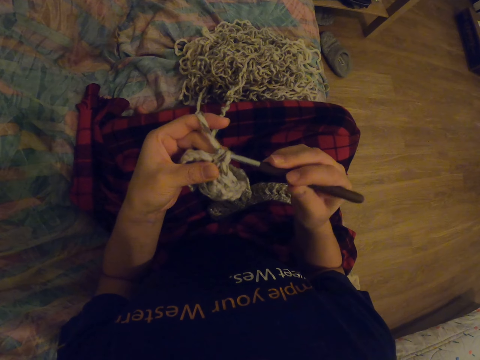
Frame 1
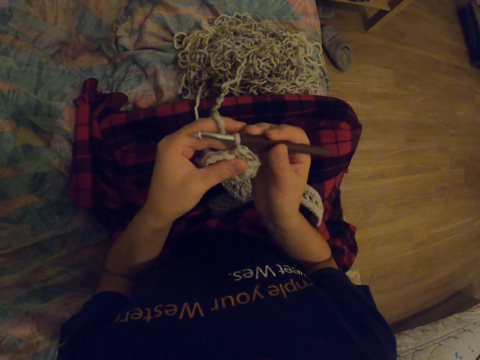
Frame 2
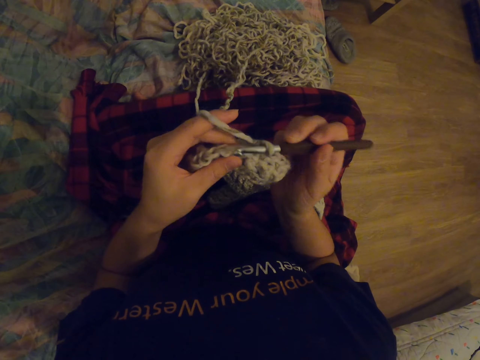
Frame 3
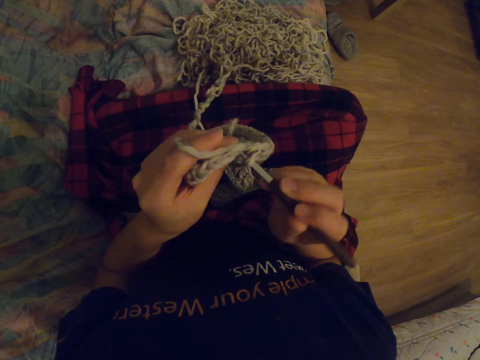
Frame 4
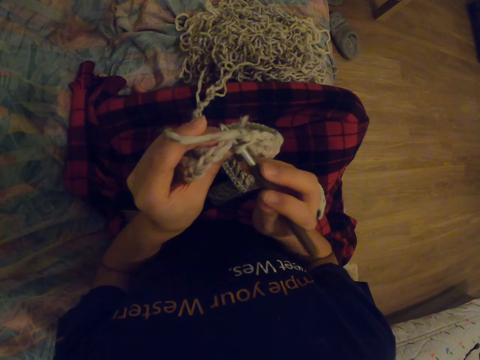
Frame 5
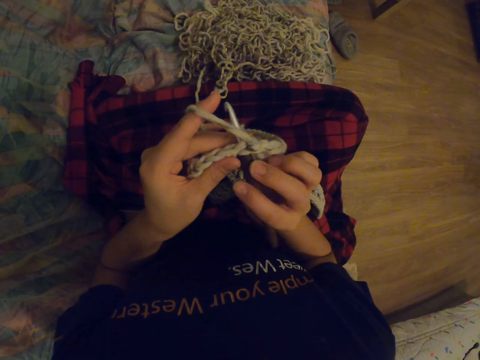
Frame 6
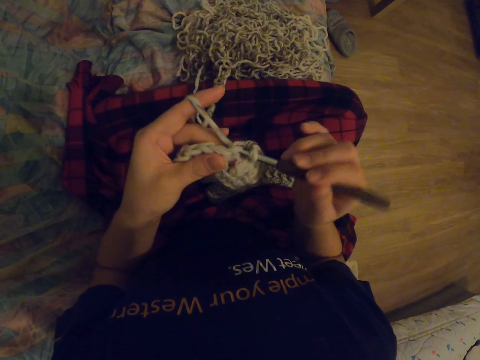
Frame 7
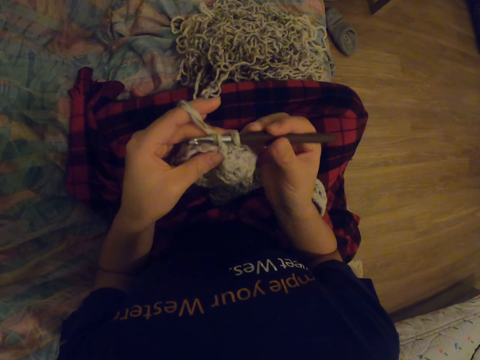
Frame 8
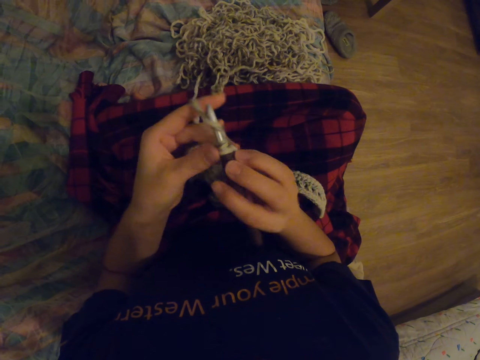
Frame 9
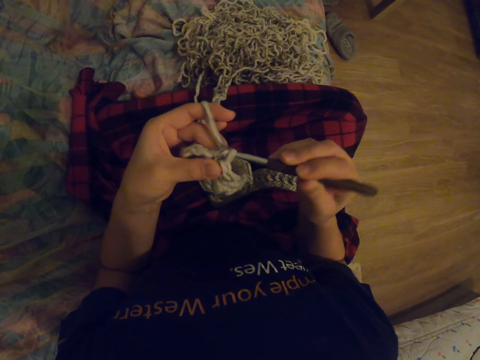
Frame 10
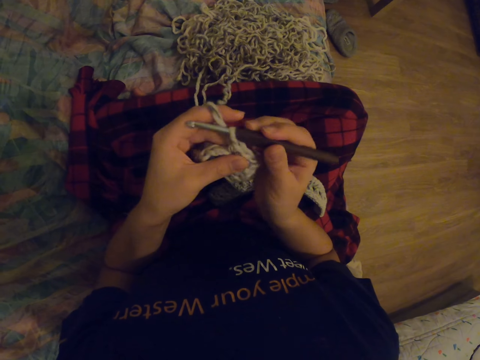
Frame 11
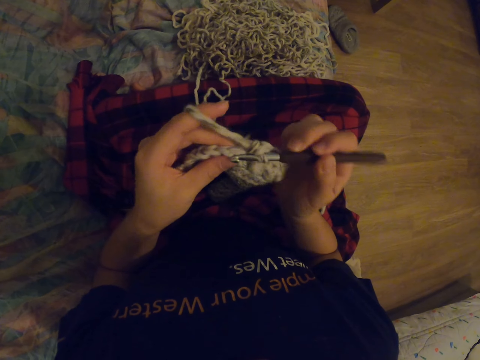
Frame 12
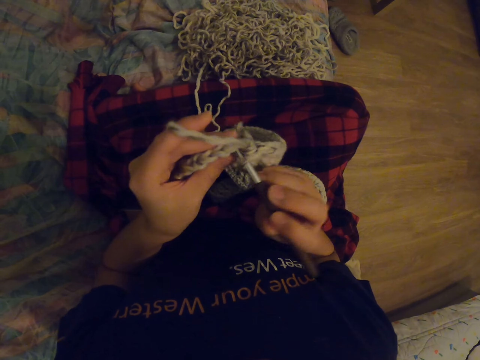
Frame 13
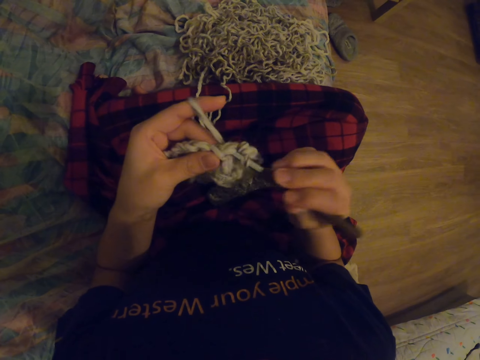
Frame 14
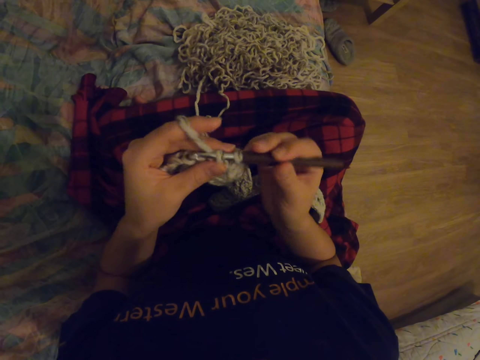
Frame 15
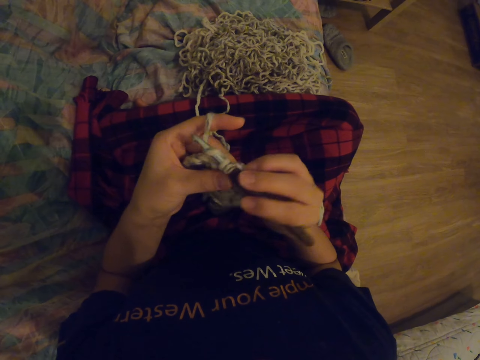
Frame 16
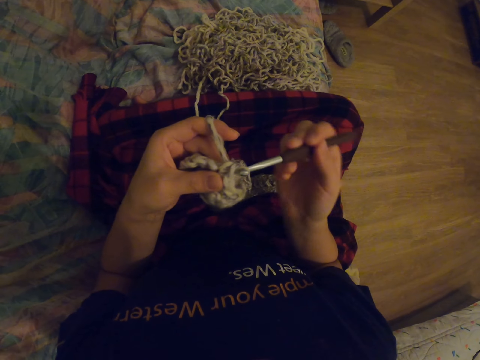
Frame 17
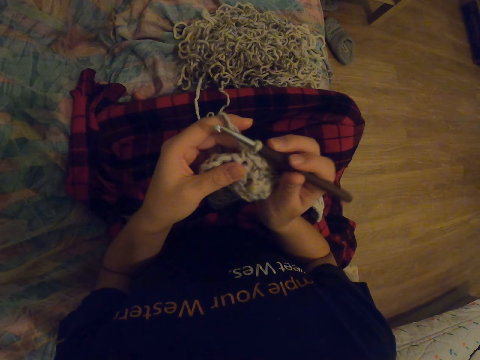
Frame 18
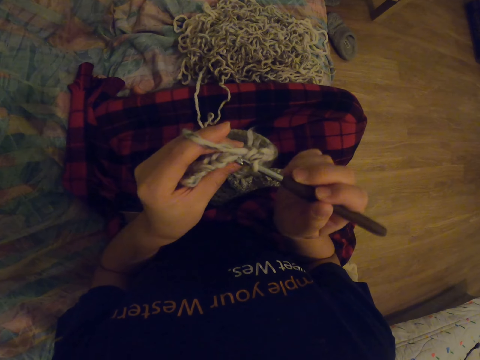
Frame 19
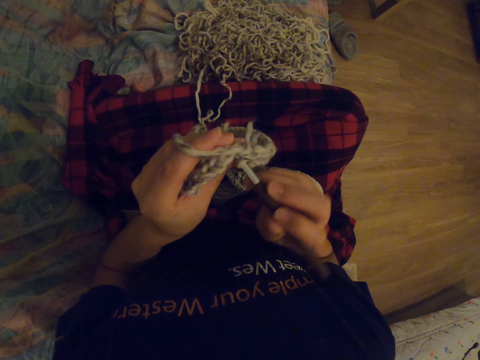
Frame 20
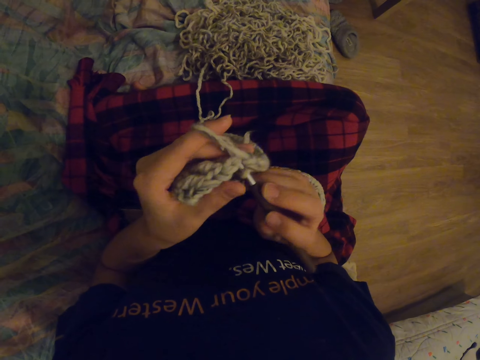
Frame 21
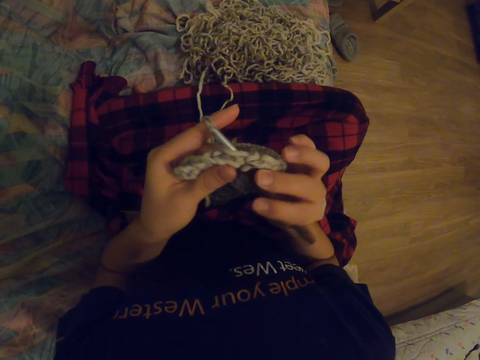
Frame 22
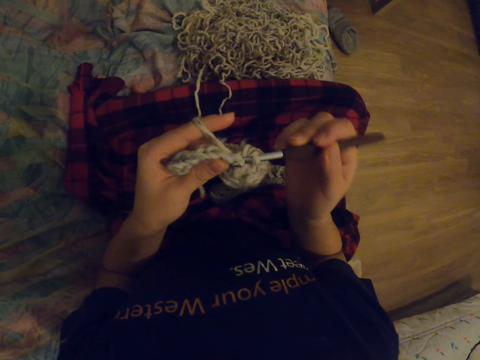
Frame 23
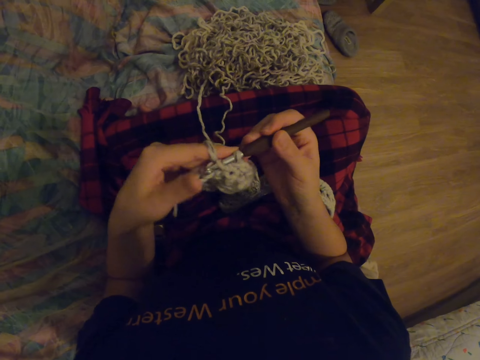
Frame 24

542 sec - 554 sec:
The camera wearer touches the fabric. They knit the fabric with the needle. They touch the fabric. They knit the fabric with the needle. They touch the fabric. They knit the fabric with the needle.

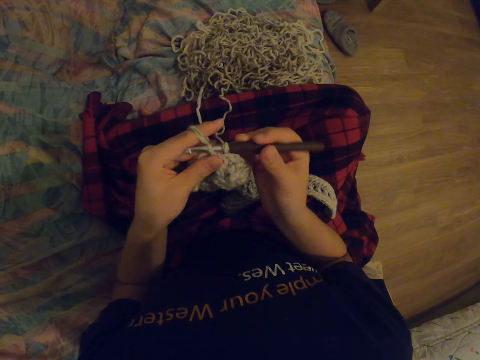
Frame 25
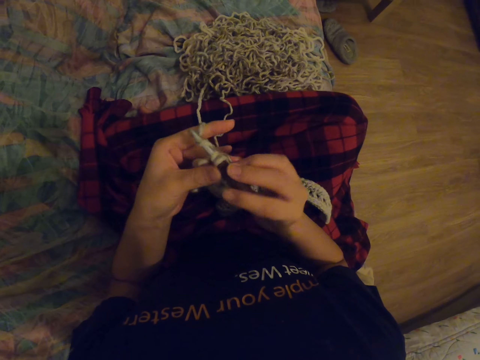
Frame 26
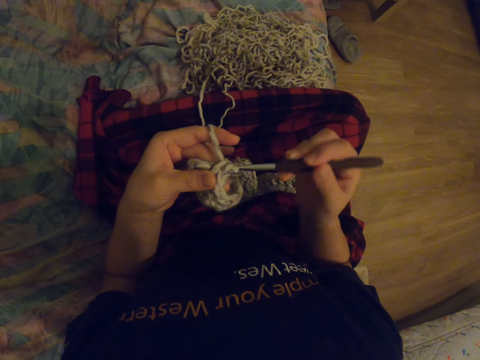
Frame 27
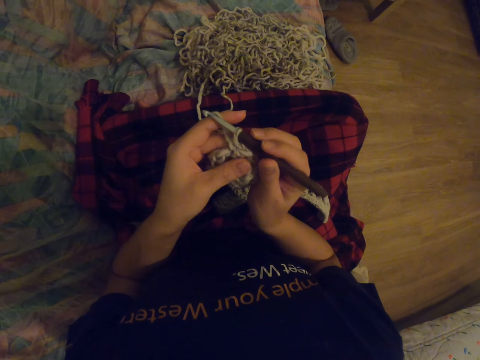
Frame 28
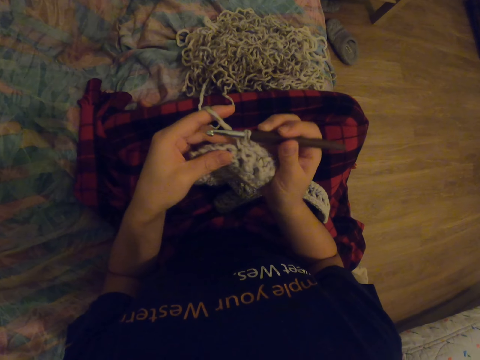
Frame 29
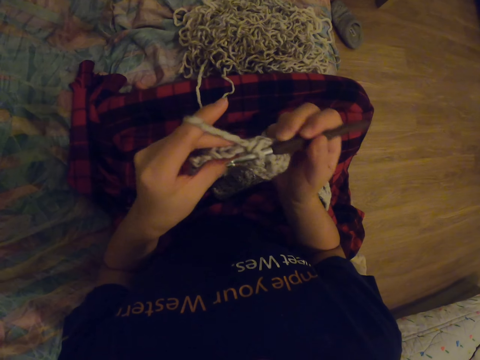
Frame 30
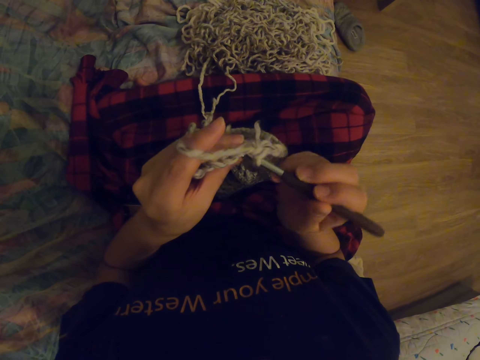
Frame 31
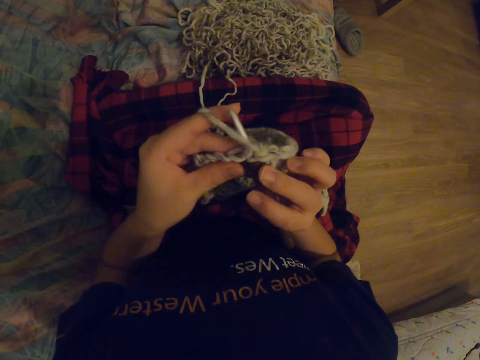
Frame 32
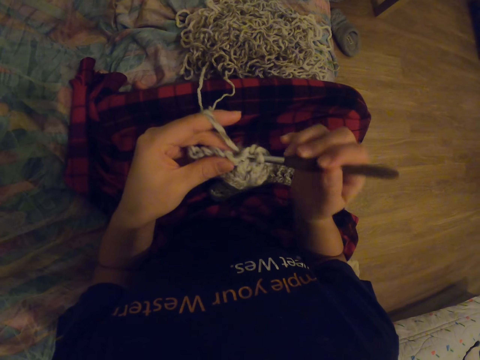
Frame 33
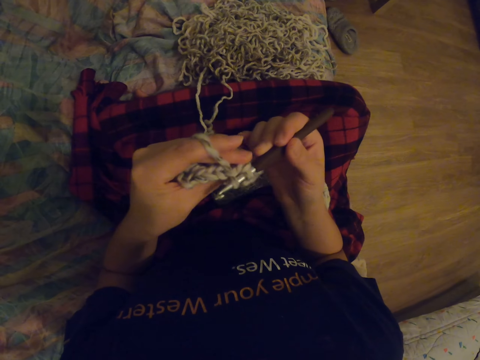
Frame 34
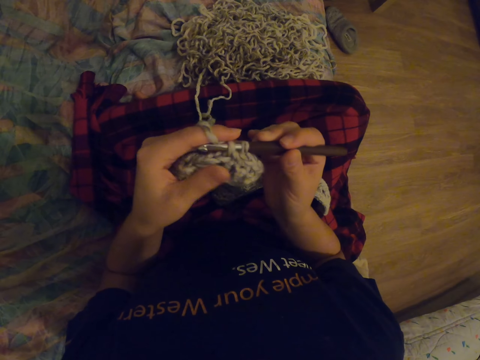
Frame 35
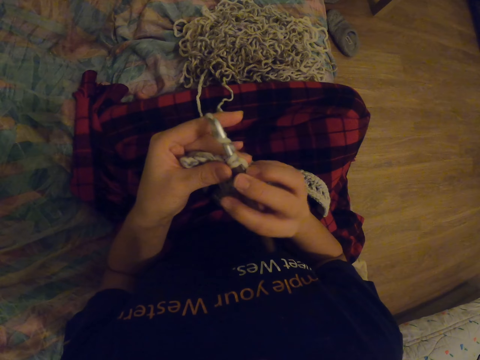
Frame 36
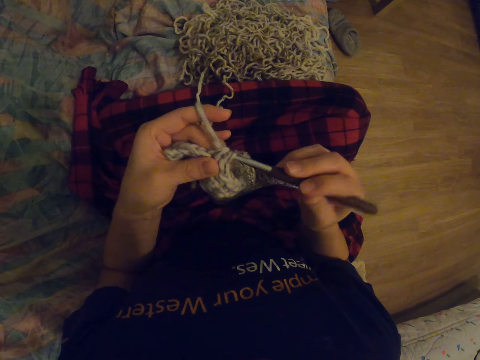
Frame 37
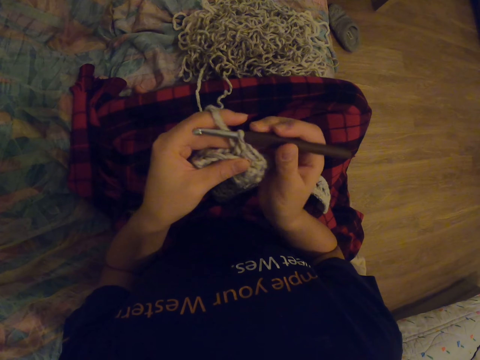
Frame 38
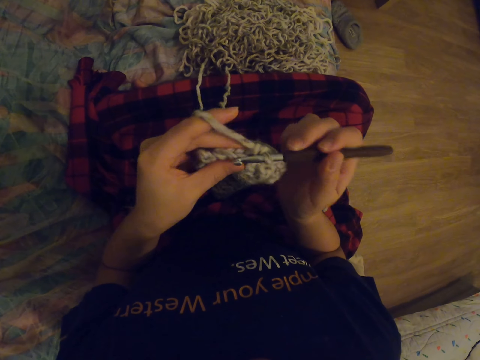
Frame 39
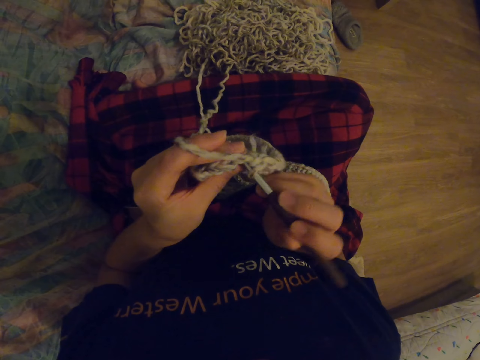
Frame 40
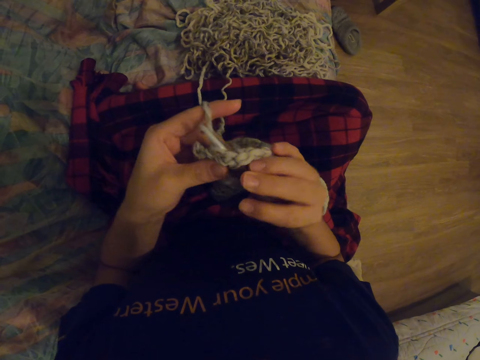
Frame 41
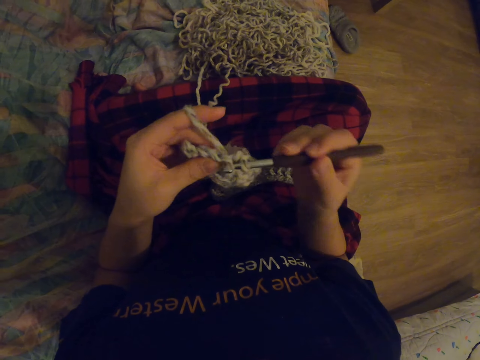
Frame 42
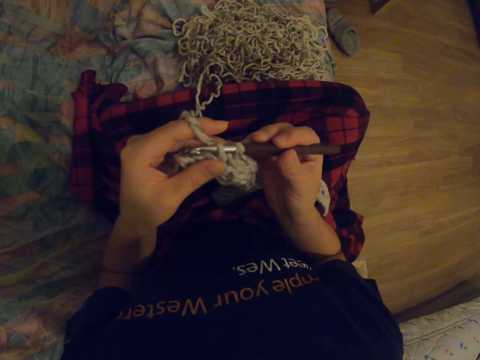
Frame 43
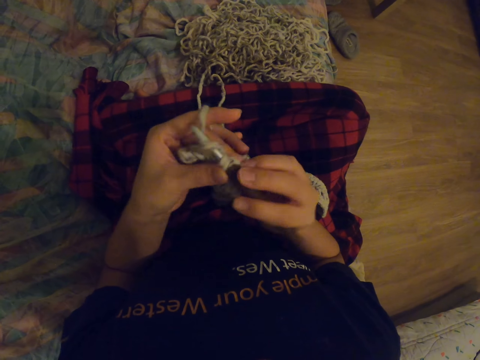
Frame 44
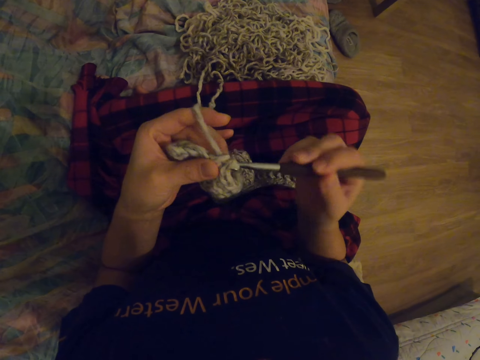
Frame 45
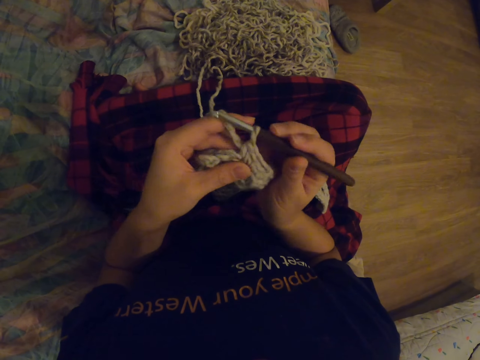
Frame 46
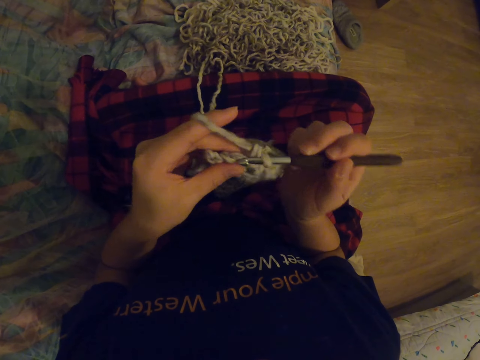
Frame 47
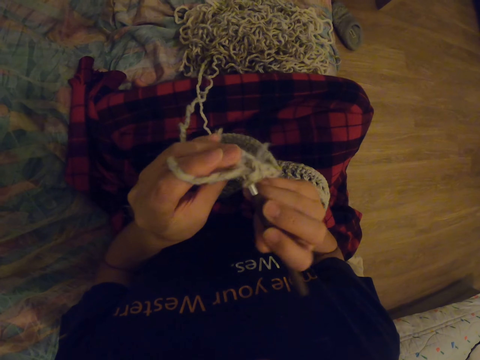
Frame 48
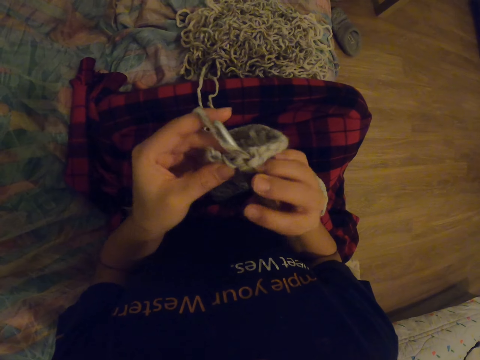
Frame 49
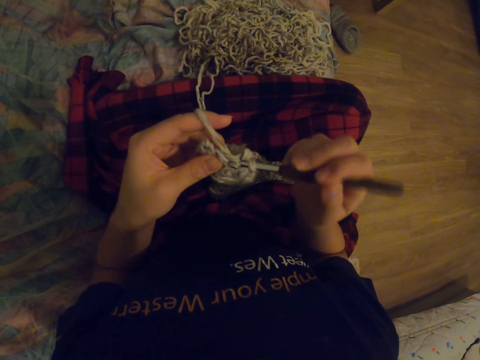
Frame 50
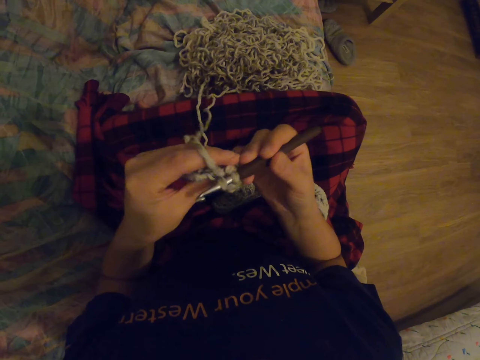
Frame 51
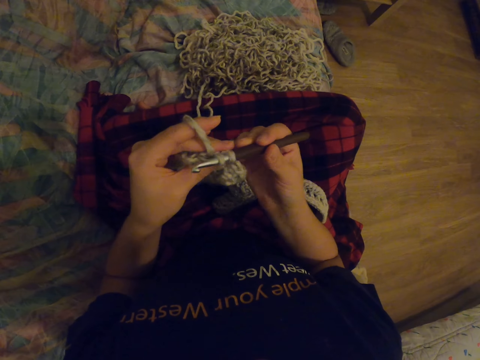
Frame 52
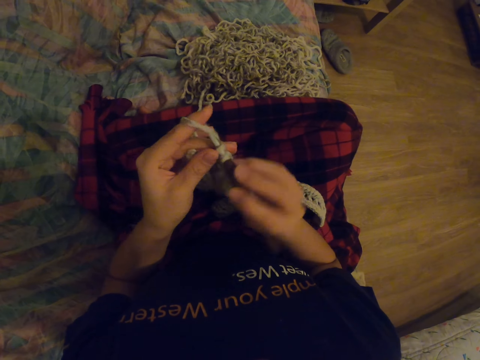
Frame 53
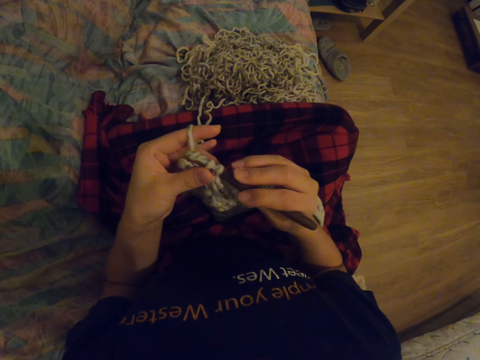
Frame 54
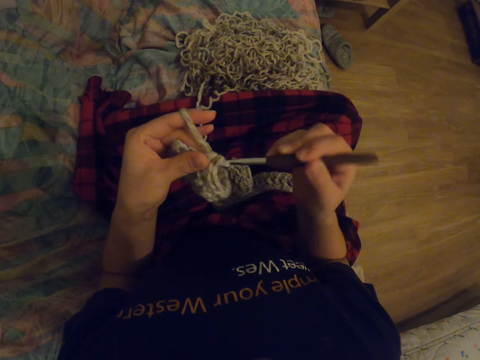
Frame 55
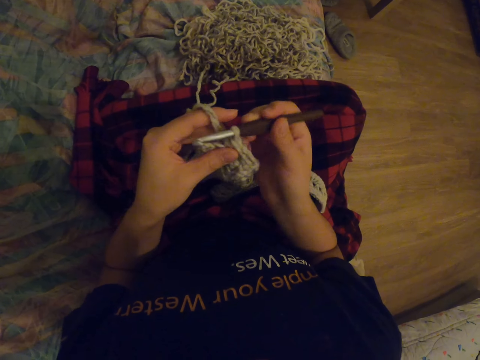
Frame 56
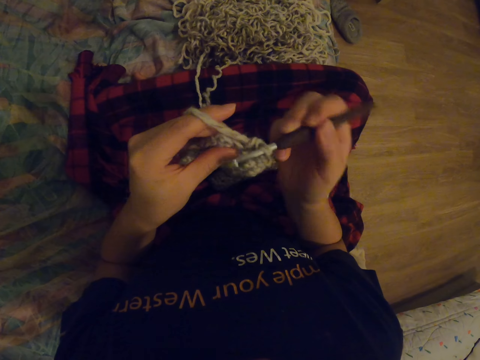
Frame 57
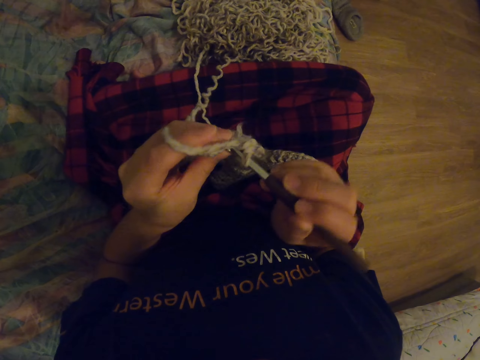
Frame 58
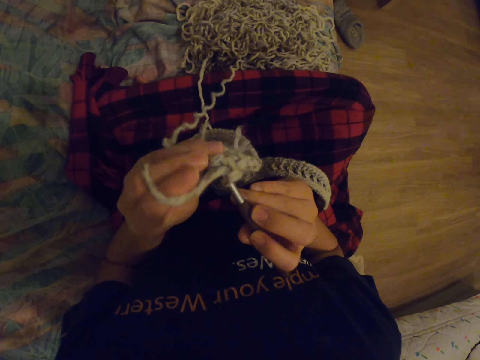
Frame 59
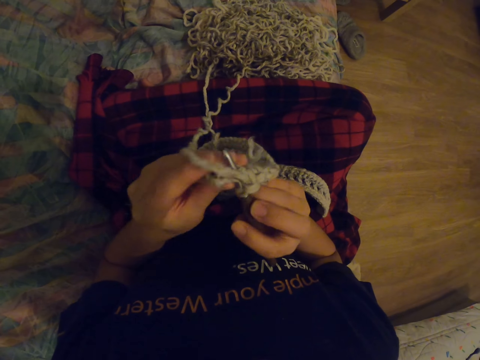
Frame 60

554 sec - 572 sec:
The camera wearer touches the fabric. They knit the fabric with the needle. They touch the fabric. They knit the fabric with the needle. They touch the fabric. They knit the fabric with the needle.
